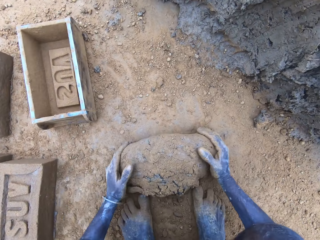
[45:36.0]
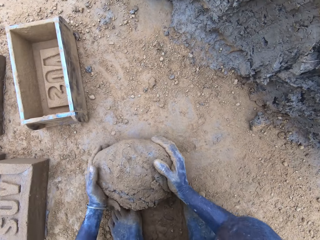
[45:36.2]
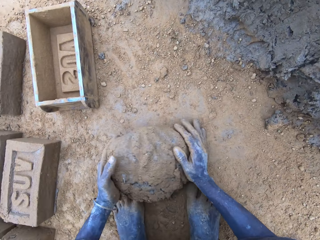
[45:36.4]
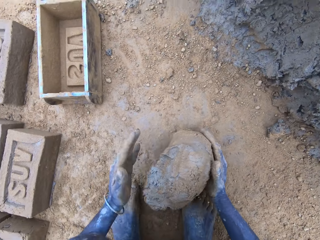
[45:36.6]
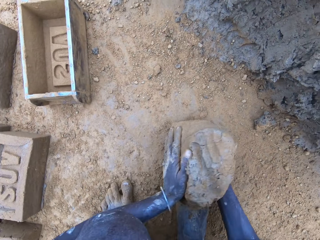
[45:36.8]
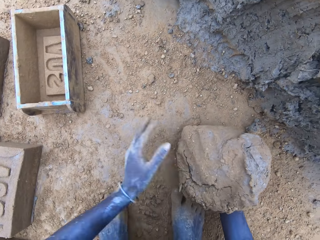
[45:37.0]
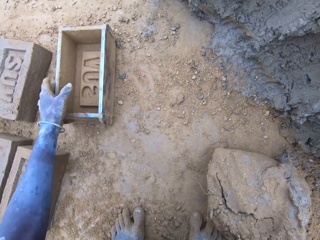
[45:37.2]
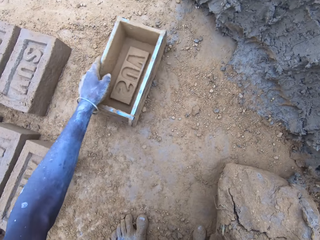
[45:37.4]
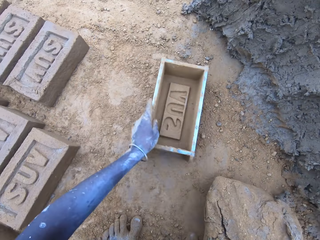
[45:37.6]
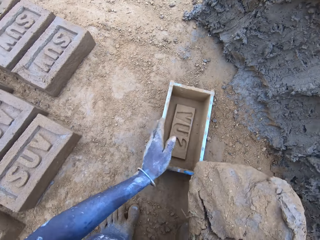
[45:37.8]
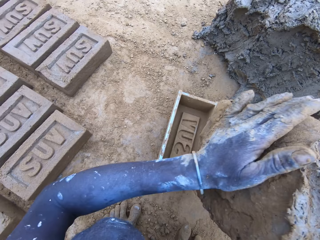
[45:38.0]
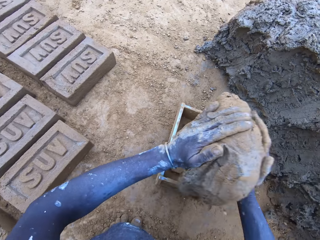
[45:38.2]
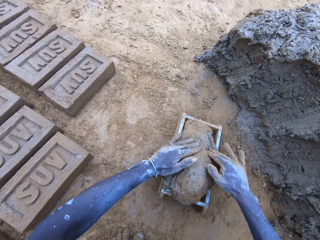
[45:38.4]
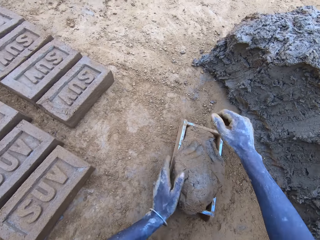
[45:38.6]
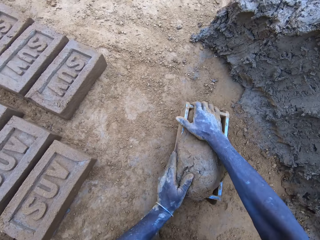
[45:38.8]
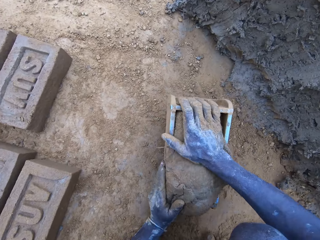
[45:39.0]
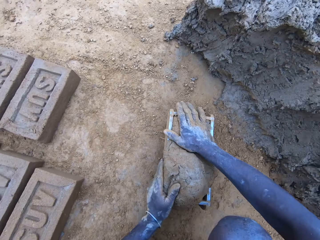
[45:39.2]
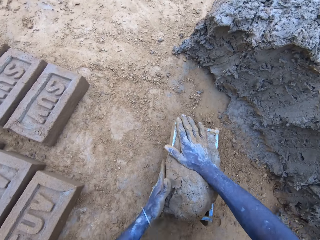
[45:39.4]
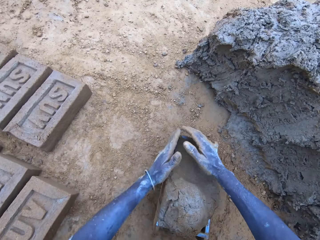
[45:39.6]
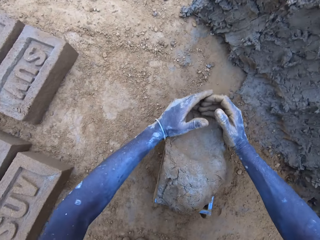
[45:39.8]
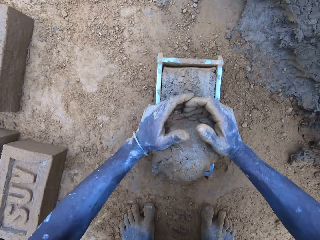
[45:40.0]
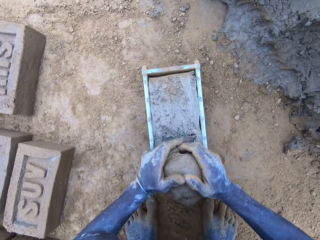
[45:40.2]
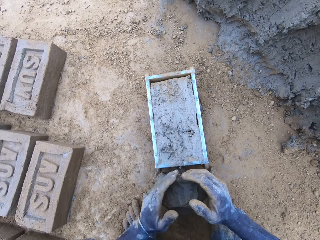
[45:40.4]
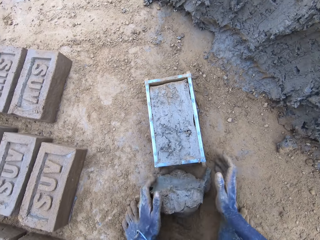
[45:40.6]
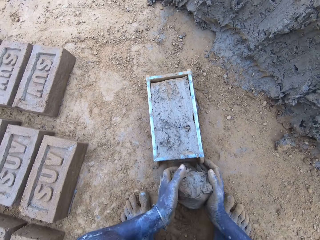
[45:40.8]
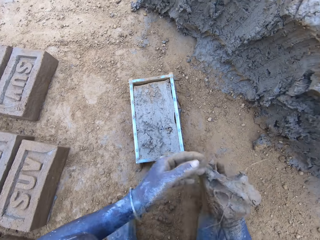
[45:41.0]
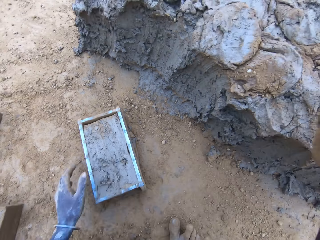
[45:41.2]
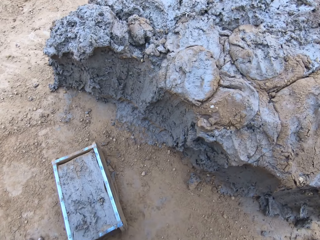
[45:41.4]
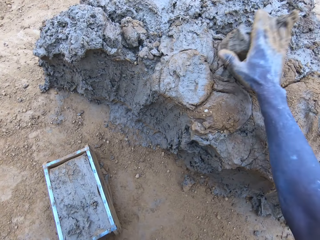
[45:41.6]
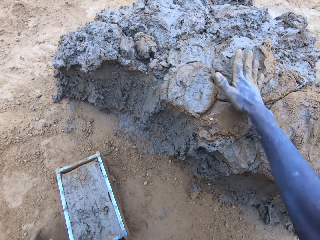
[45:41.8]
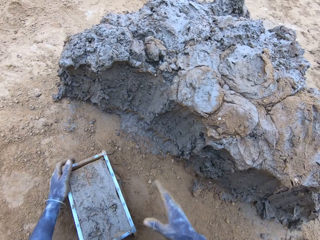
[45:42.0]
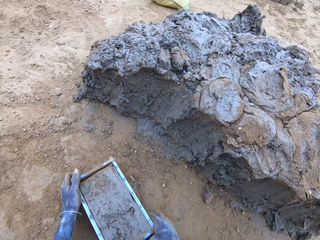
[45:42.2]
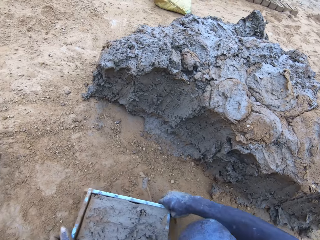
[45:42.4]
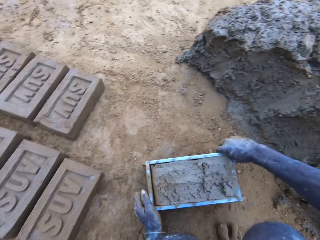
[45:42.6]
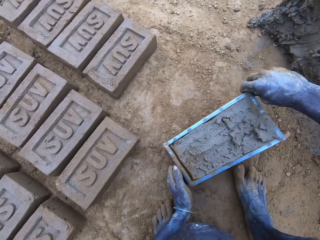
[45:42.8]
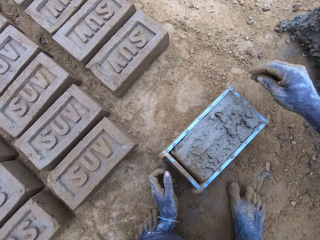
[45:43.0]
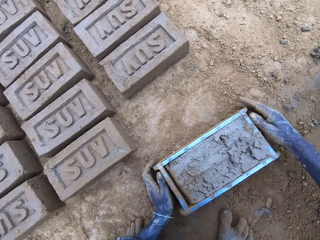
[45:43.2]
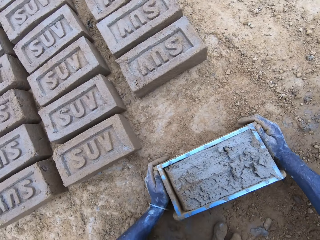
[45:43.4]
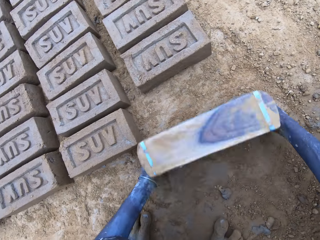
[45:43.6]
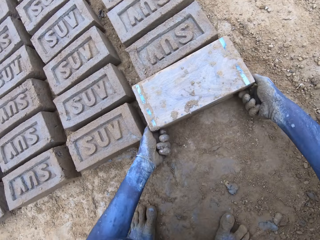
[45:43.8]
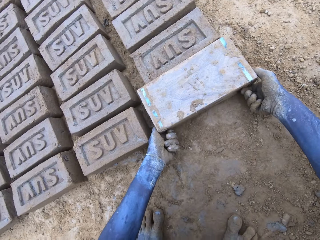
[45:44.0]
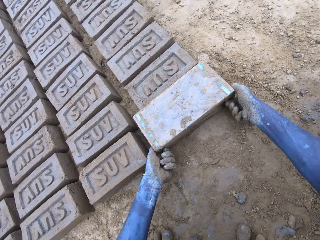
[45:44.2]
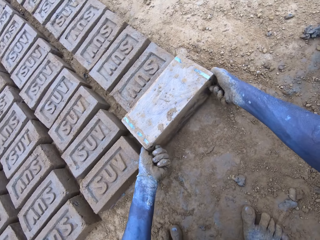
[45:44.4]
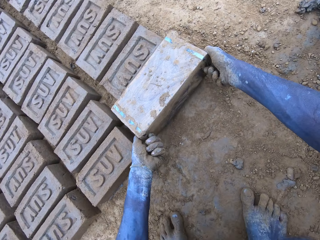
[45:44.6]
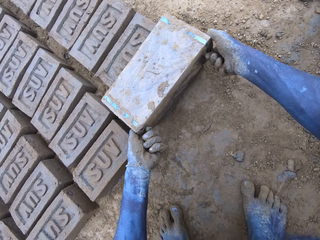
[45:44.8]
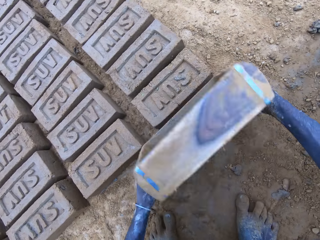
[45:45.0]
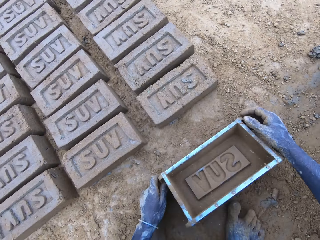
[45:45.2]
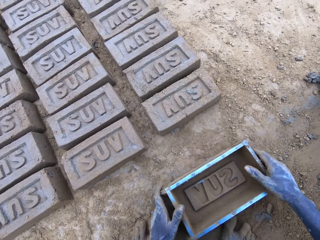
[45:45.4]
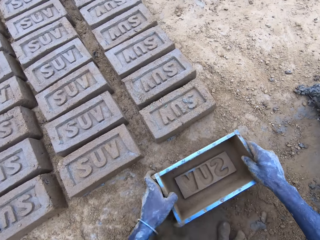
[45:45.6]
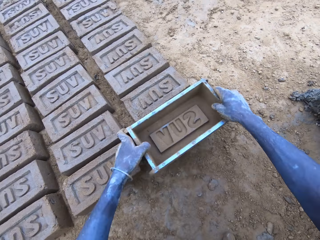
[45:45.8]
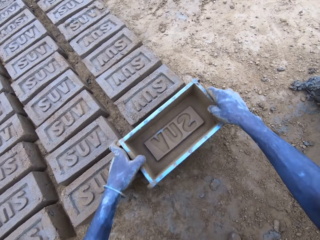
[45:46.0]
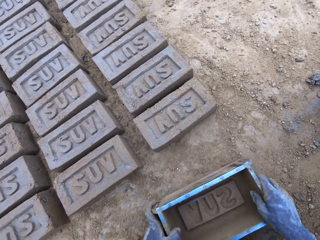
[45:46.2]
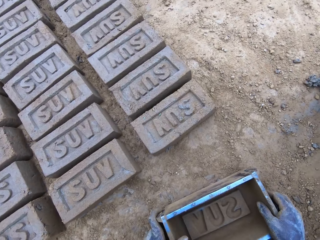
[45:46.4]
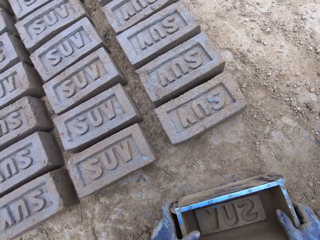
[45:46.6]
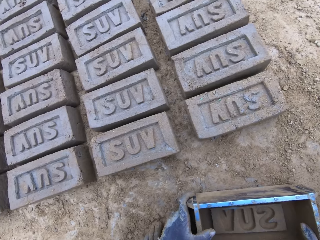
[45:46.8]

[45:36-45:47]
The camera wearer puts the mud in the brick mould. They remove the excess clay from the brick mould. They throw the mud on the pile of mud. They pick the brick mould. They pour the mud in the brick mould on the ground.

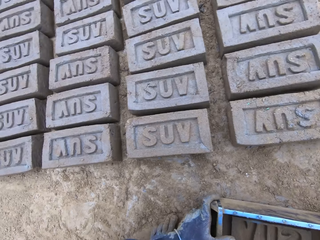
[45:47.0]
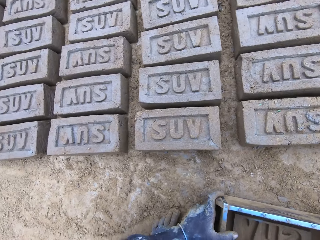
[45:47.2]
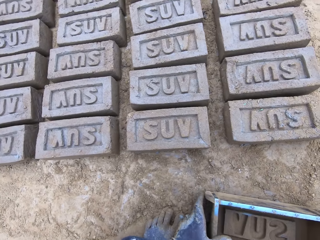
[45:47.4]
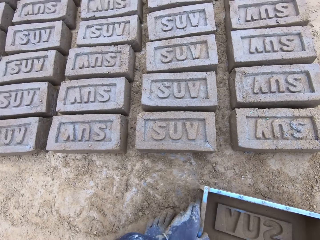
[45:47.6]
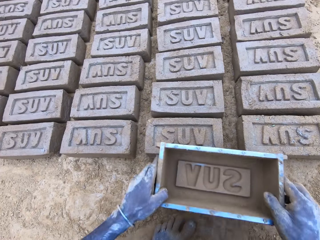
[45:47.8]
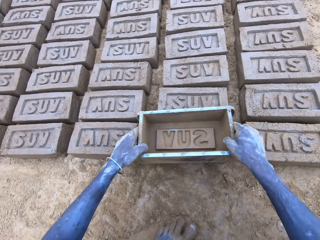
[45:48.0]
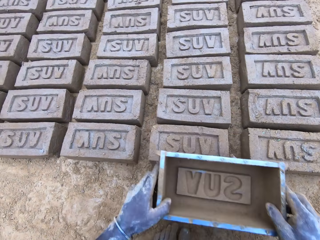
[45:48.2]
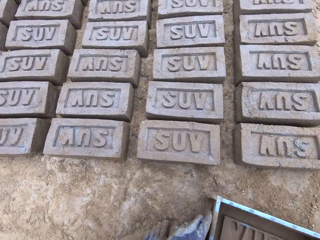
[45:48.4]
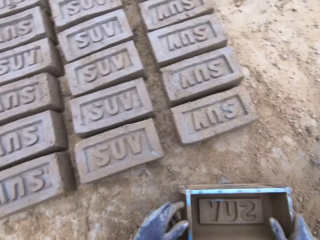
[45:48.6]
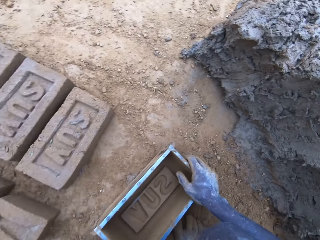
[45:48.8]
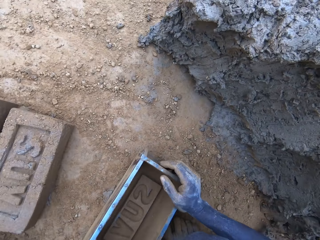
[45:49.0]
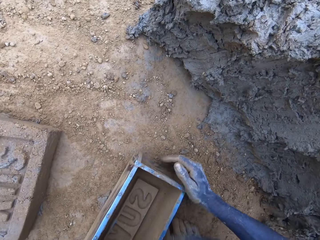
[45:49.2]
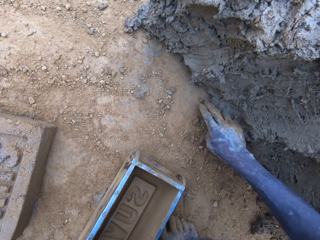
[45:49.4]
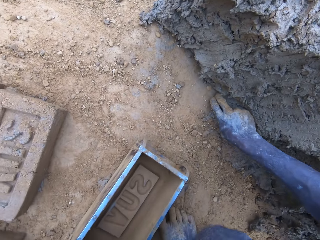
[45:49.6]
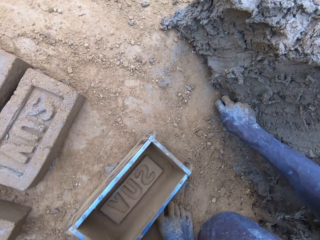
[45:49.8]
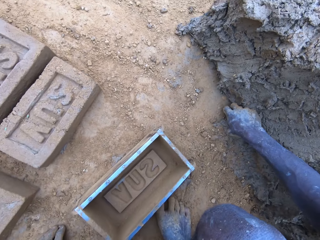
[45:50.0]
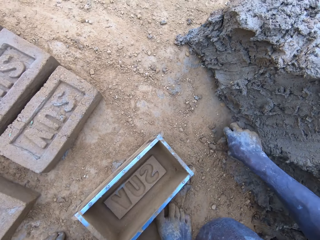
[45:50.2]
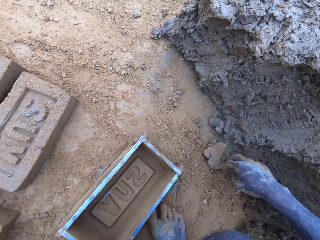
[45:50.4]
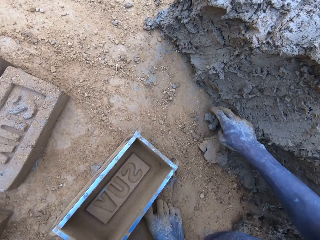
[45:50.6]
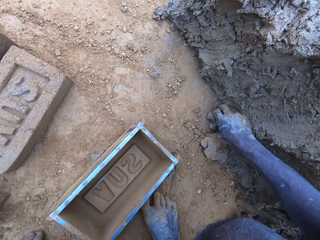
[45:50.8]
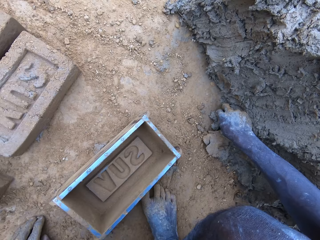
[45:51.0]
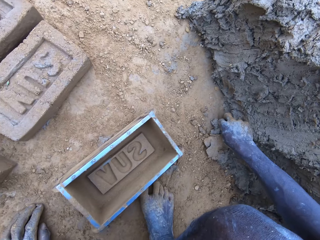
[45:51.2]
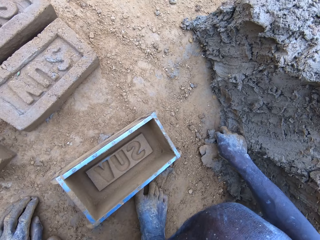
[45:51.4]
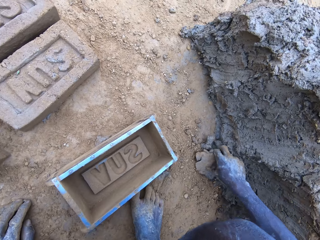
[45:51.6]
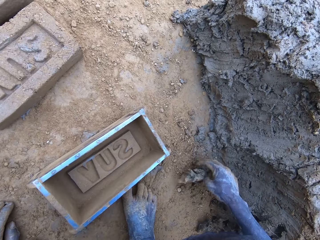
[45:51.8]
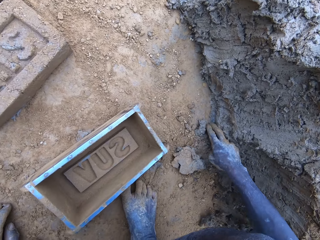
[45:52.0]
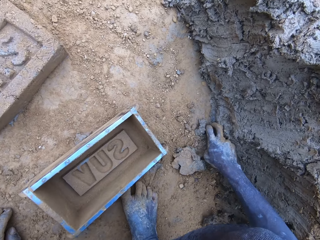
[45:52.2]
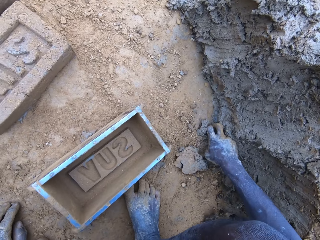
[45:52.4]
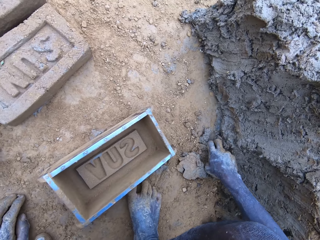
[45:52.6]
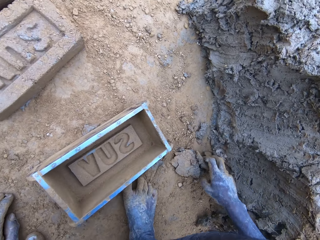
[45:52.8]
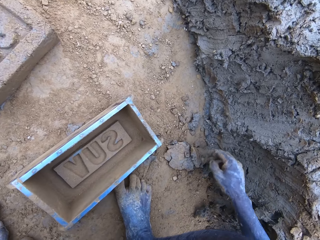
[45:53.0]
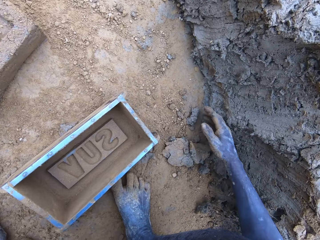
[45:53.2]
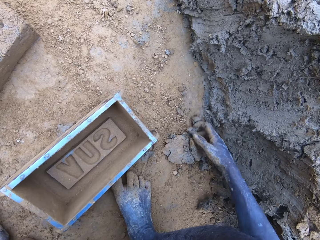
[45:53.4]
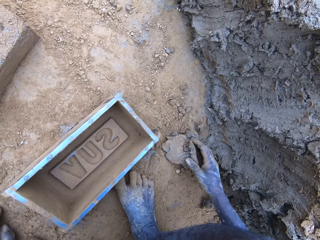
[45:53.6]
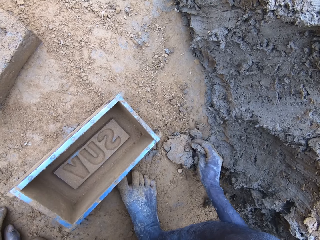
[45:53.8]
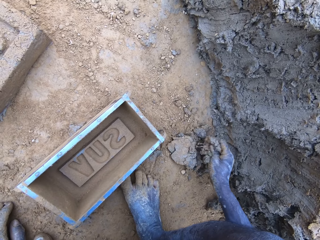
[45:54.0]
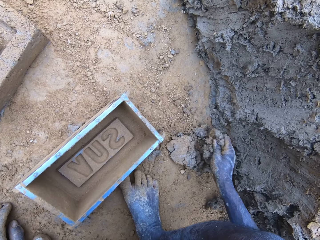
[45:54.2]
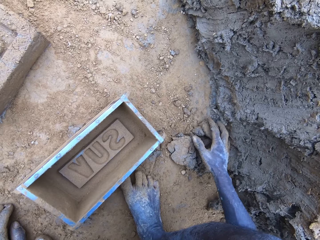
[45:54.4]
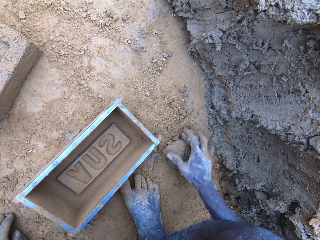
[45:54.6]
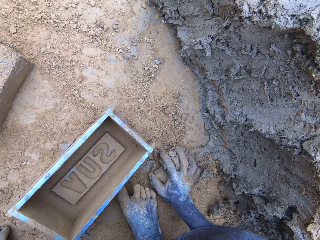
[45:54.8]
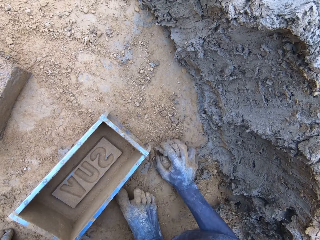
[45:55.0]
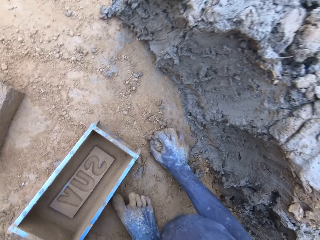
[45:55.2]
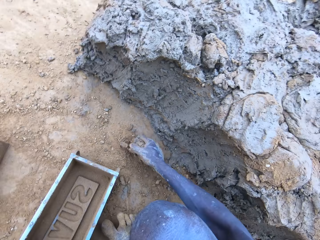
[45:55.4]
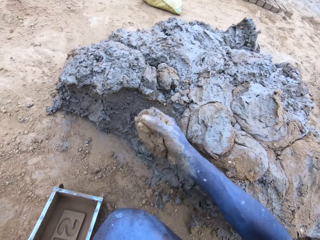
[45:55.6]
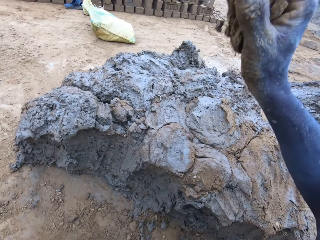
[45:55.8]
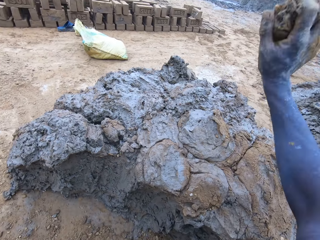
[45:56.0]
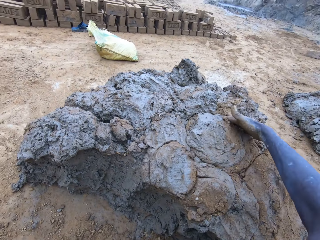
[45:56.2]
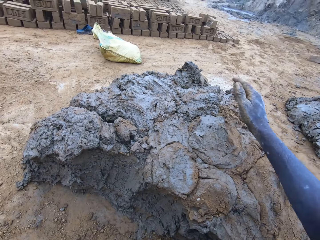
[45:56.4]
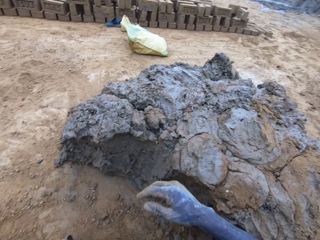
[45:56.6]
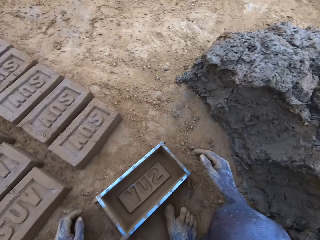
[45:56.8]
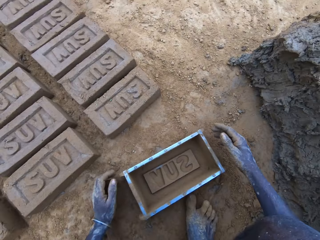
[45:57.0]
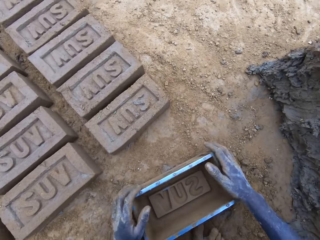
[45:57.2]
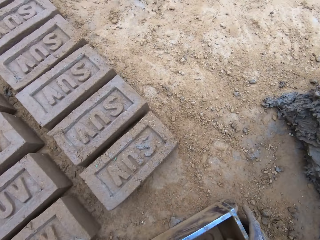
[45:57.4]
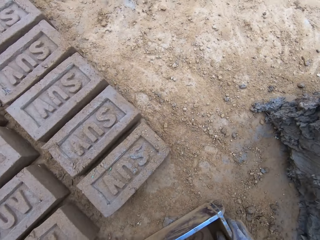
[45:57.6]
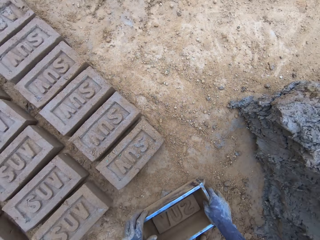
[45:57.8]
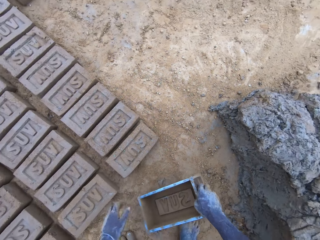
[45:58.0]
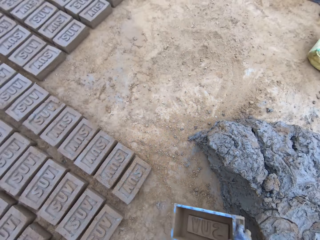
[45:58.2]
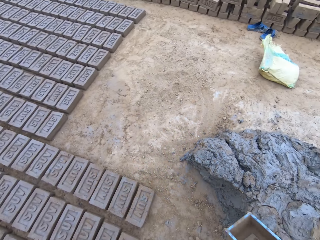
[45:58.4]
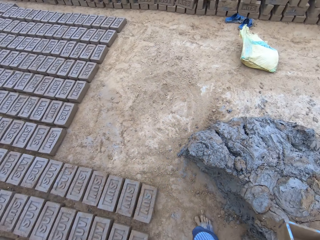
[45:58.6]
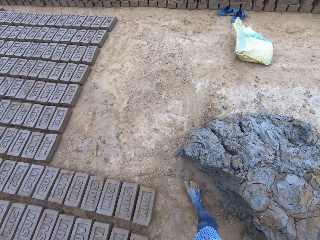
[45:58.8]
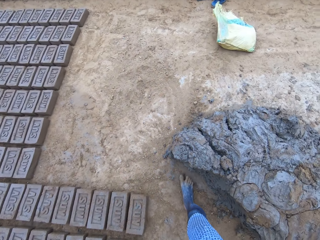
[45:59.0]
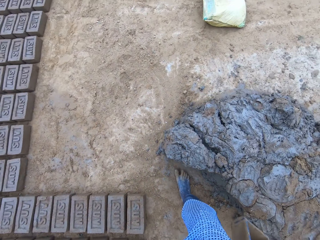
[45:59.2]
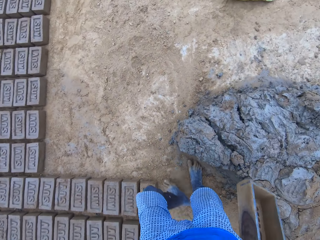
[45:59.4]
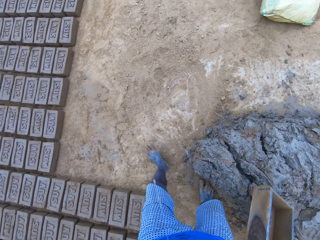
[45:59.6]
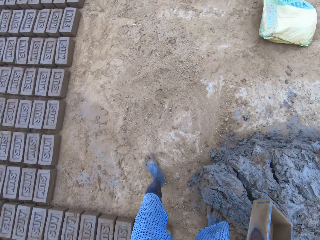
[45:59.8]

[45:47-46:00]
The camera wearer presses soil using the brick mould. They pick the soil. They throw the mud on the pile of mud. They pick the brick mould. They move on another side of the mud pile.
